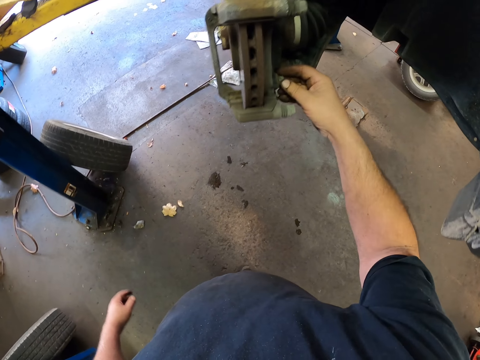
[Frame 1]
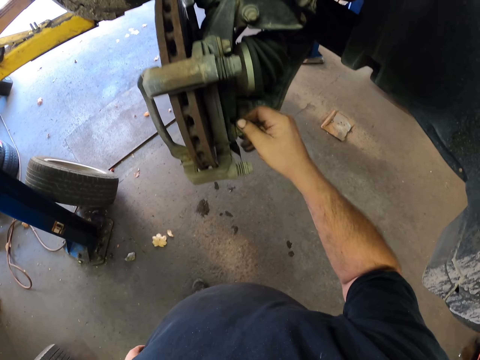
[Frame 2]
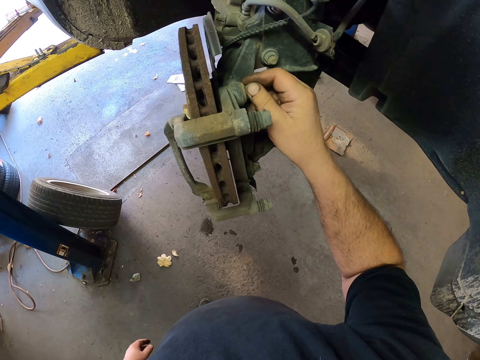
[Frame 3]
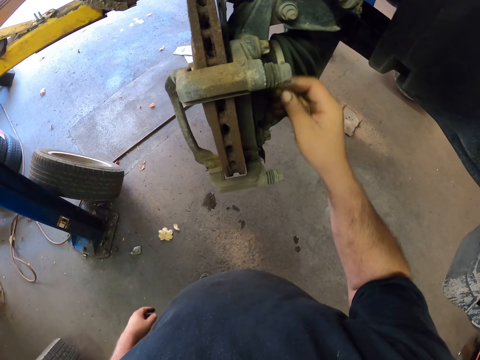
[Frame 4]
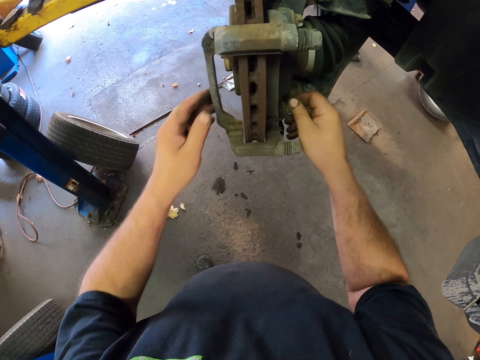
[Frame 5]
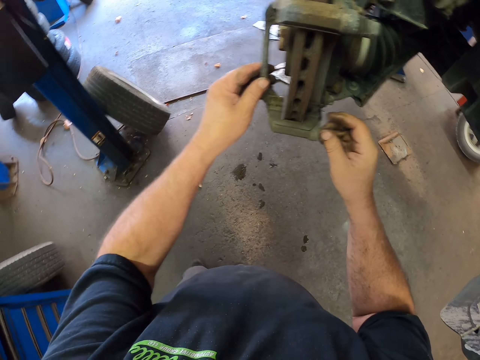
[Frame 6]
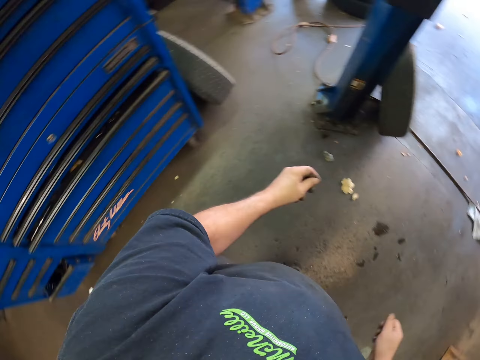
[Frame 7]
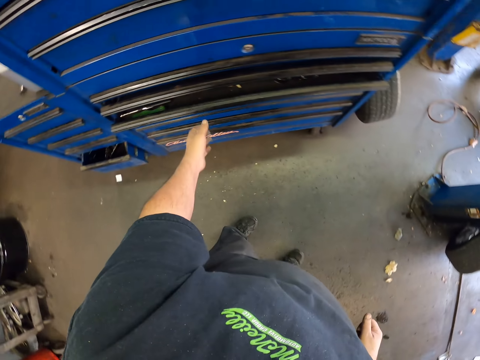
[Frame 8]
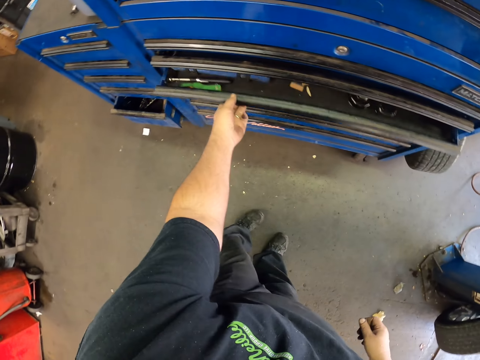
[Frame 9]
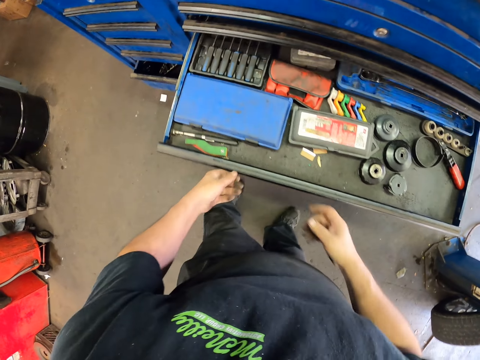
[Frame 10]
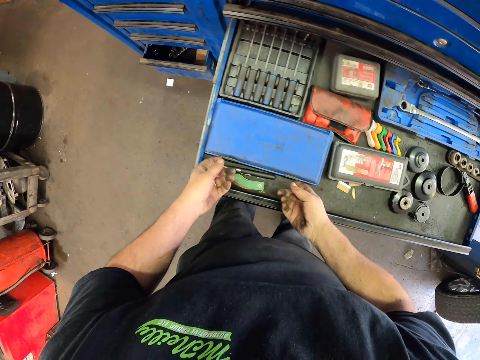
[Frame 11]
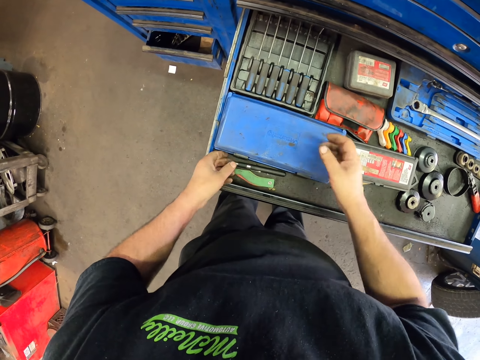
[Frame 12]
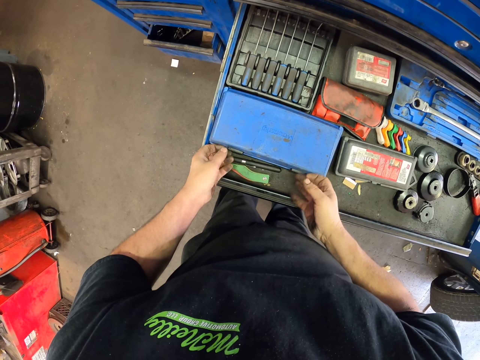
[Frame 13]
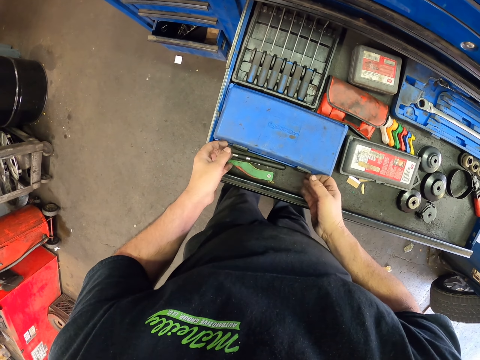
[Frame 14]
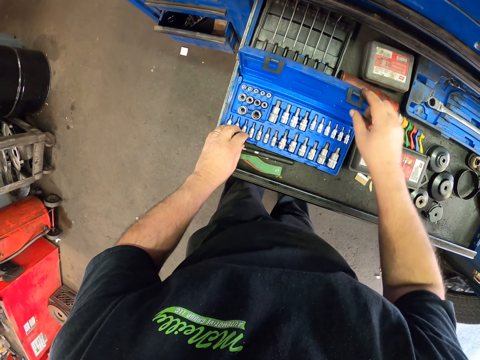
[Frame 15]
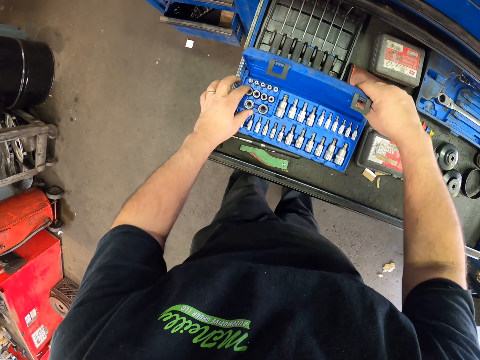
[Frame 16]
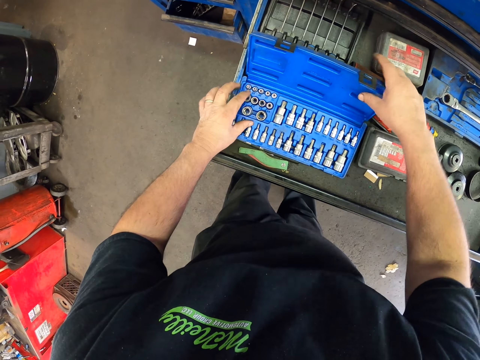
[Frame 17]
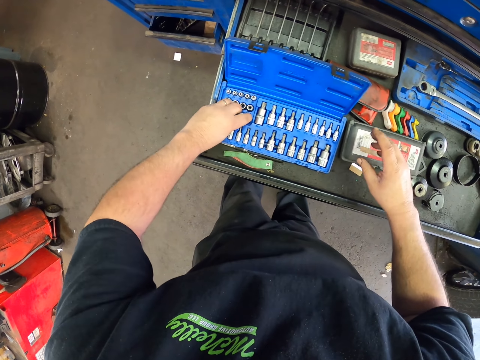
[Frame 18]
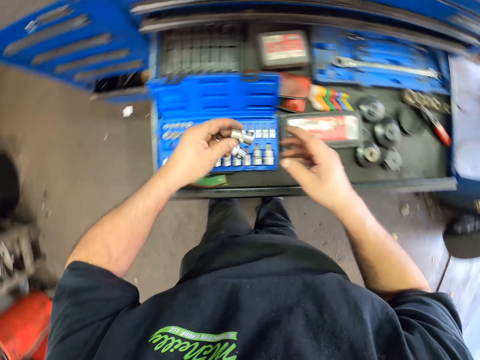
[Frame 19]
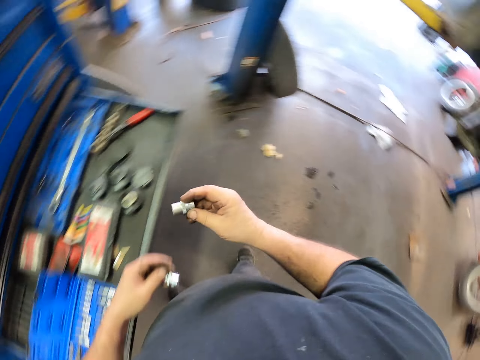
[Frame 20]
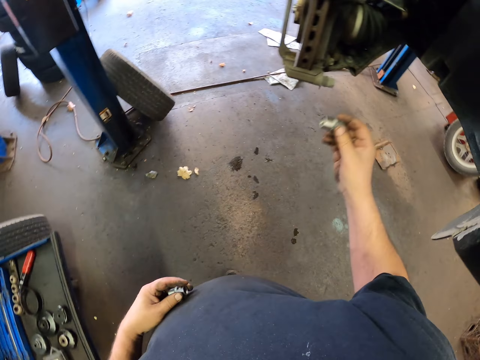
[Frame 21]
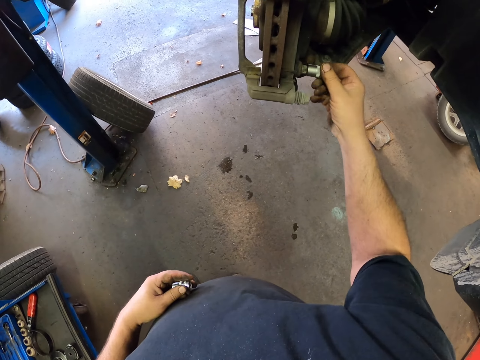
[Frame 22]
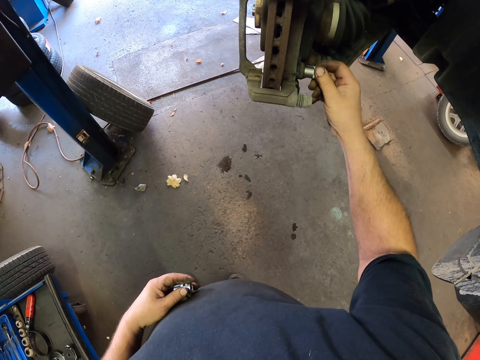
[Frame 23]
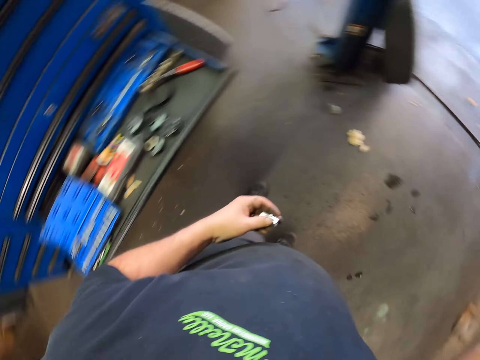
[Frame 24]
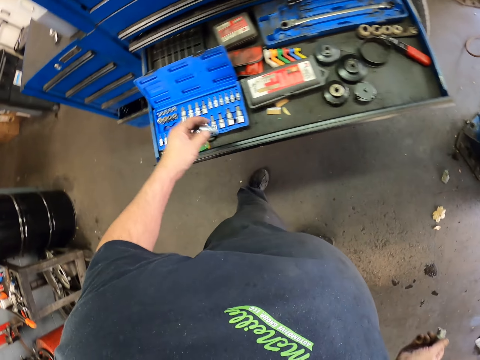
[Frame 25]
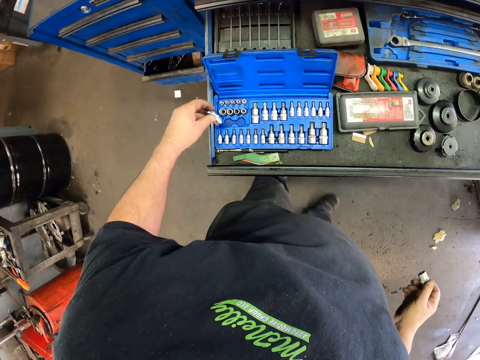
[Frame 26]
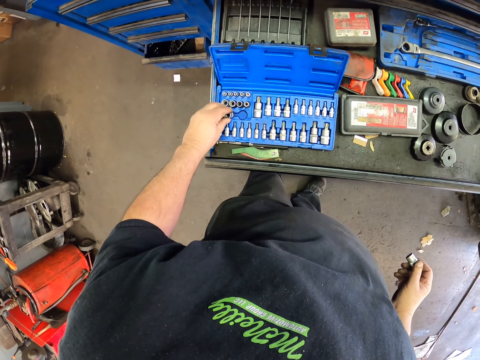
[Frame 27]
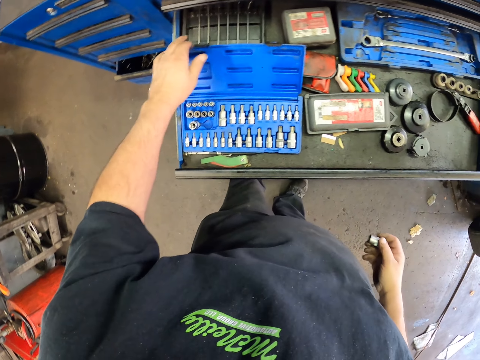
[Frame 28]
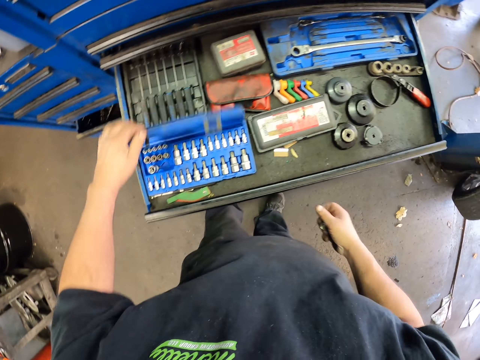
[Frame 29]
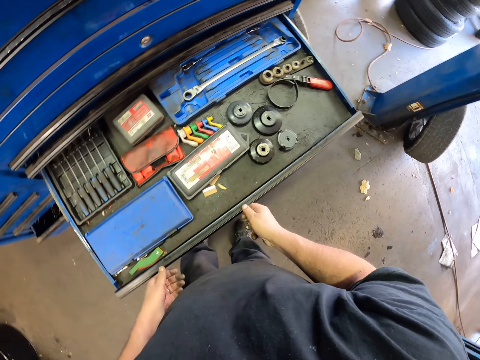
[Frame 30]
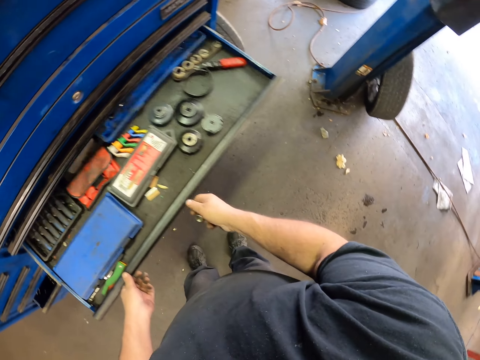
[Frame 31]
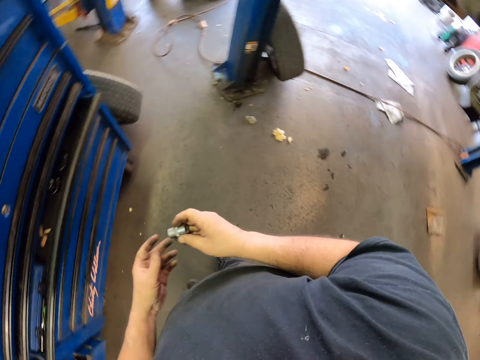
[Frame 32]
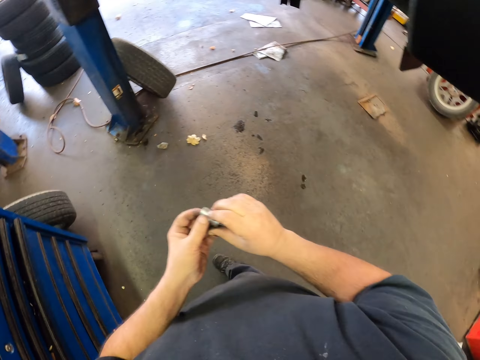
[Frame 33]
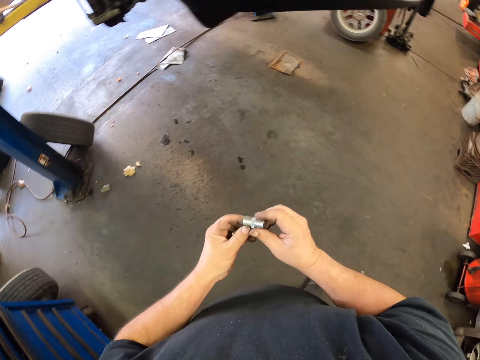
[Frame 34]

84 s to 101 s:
The camera wearer holds the rim of the vehicle. They touch bolts on the vehicle. They open a toolbox drawer. They open the lug nut socket toolbox. They pick up lug nut sockets. They put the lug nut socket on the bolt. They put the lug nut socket in the lug nut socket toolbox. They close the lug nut socket toolbox and close the toolbox drawer. They move around in the garage.

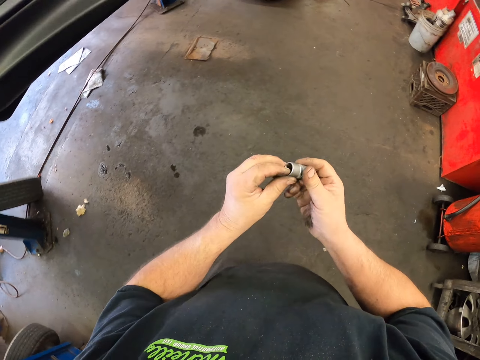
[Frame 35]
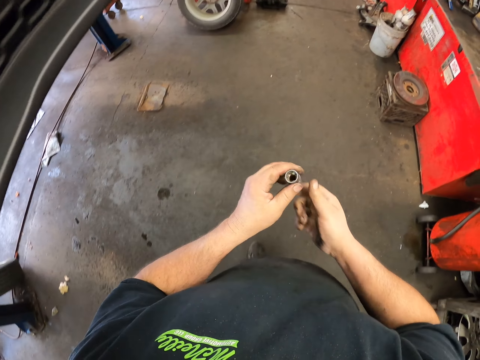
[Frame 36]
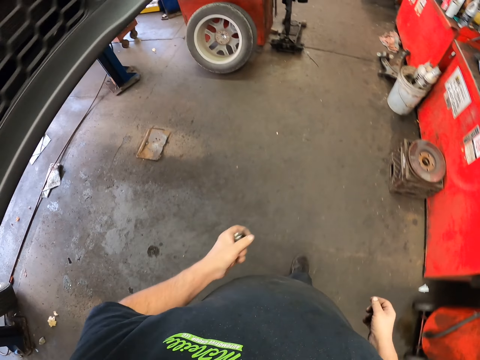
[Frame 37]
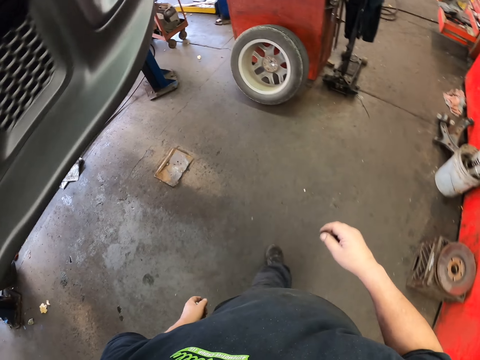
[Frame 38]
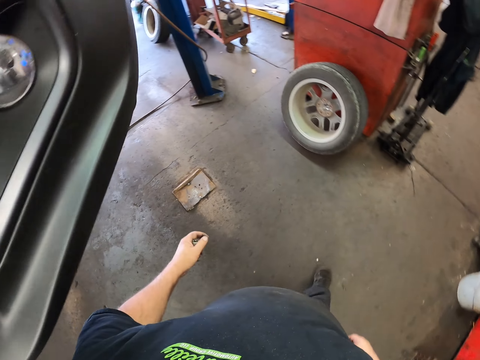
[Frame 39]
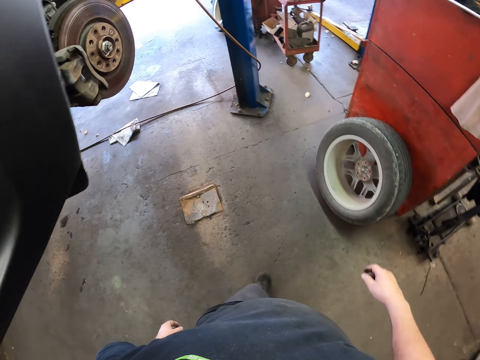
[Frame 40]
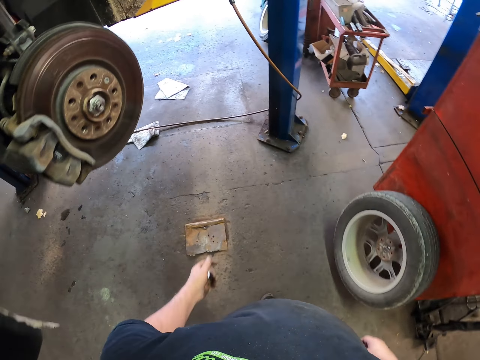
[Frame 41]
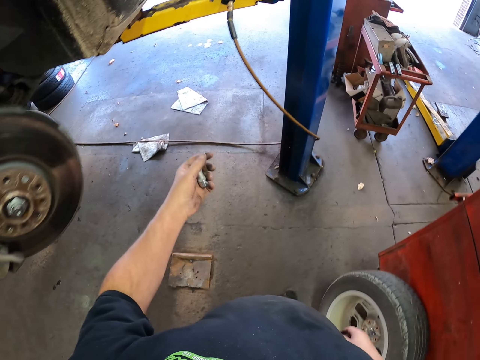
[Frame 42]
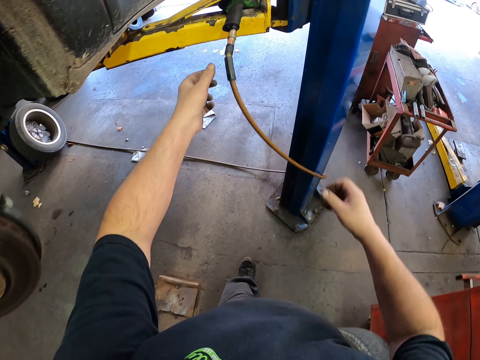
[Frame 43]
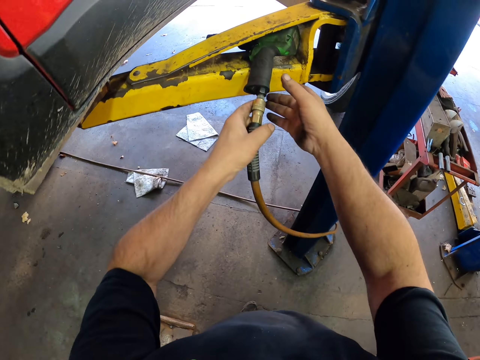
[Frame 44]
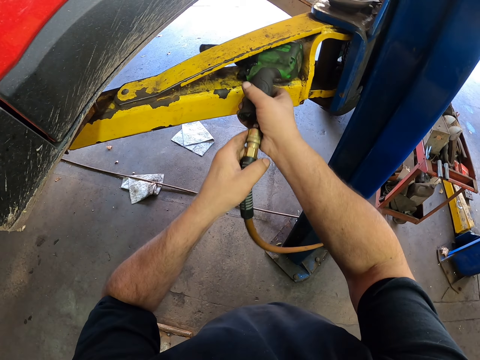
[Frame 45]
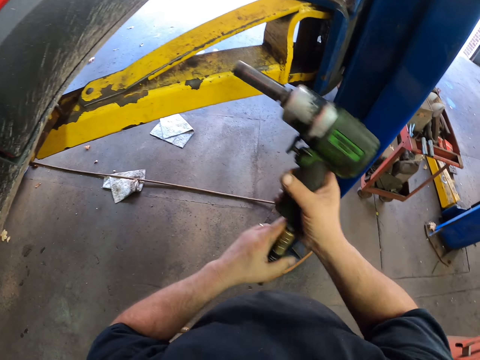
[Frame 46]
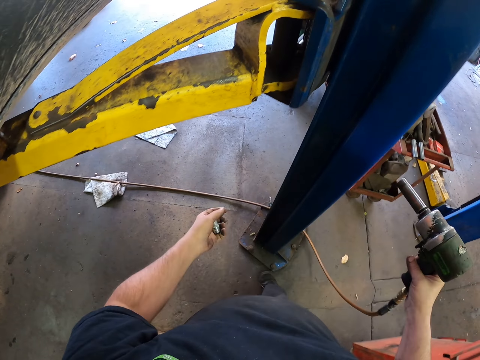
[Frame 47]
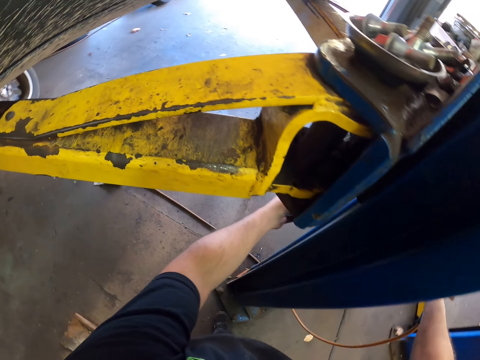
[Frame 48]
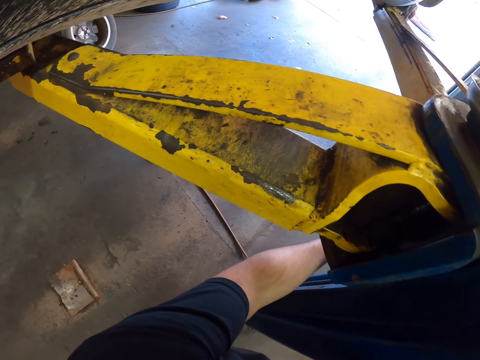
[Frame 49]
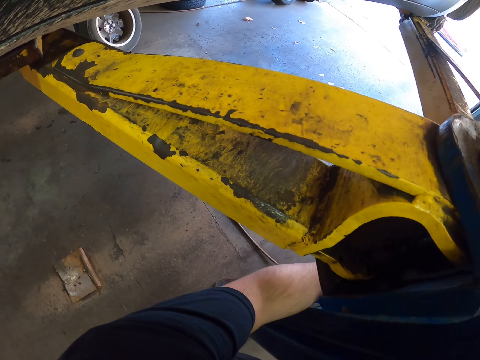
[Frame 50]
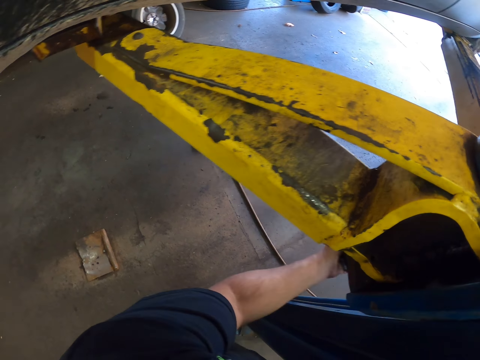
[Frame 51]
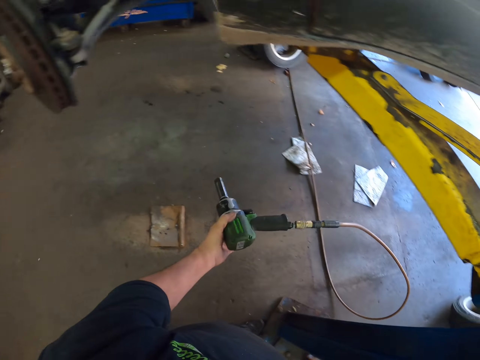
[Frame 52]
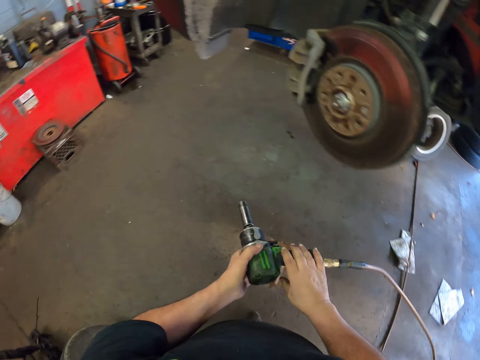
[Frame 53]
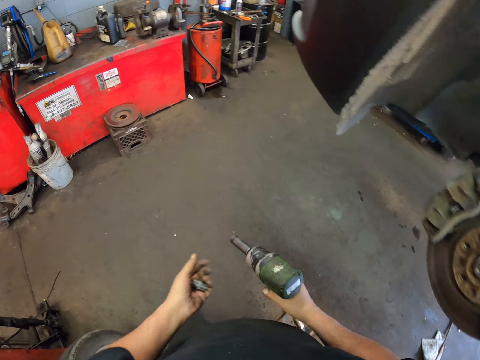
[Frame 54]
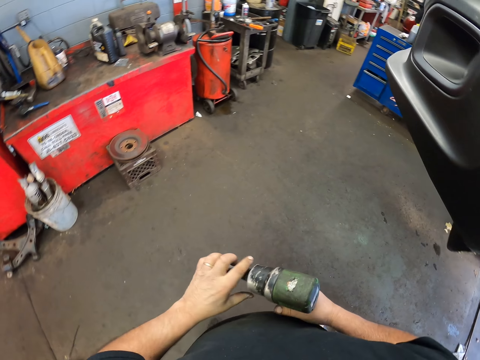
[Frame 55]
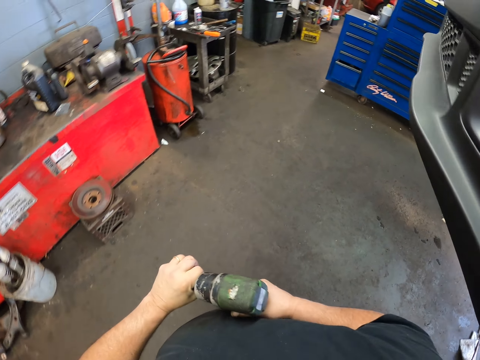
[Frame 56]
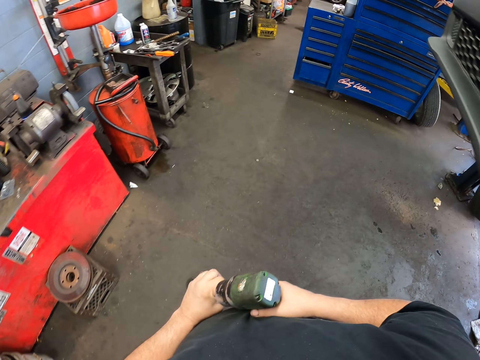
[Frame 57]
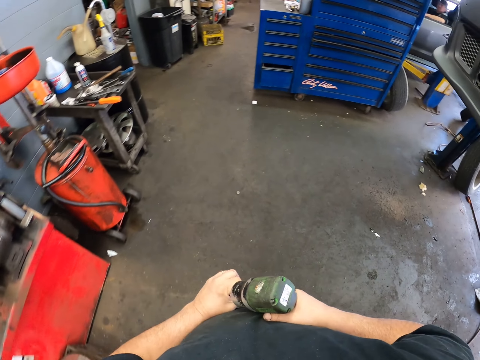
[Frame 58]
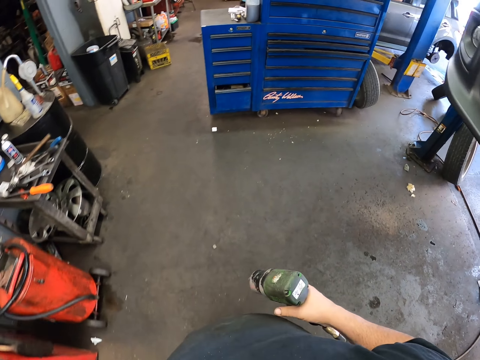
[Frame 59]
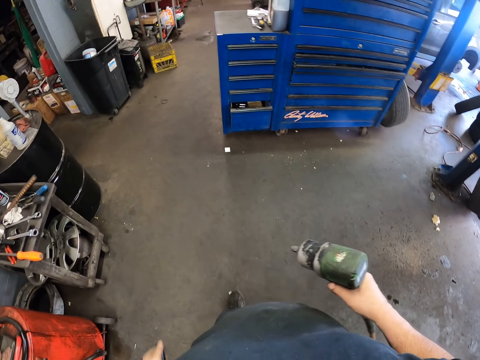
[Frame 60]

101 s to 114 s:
The camera wearer looks at the lug nut socket. They pick up an impact wrench or nut gun. They pull the nut gun behind a metal. They walk. They pull the lug nut socket from the impact wrench.
